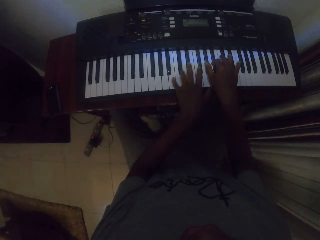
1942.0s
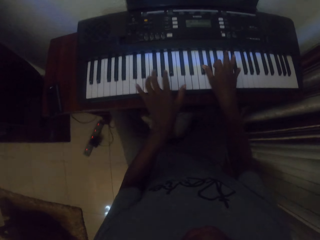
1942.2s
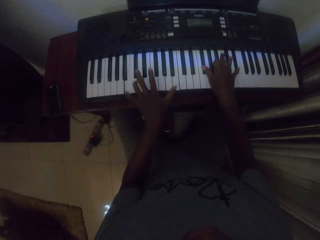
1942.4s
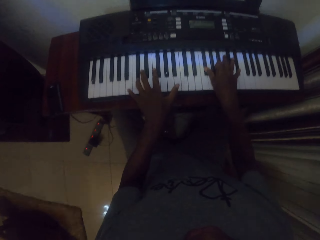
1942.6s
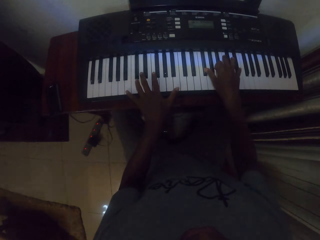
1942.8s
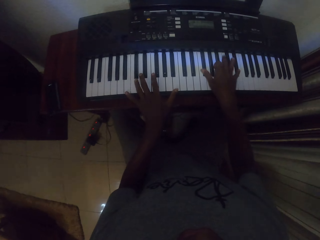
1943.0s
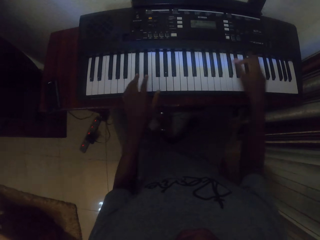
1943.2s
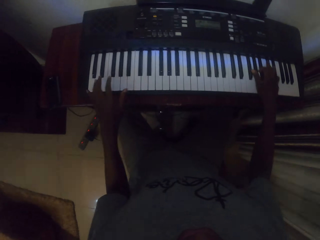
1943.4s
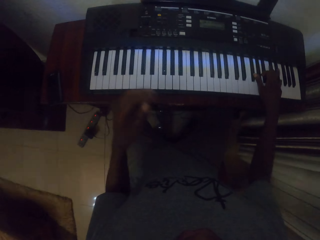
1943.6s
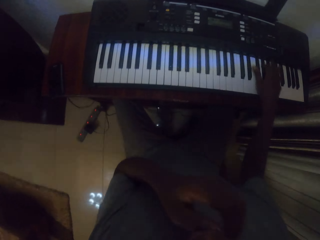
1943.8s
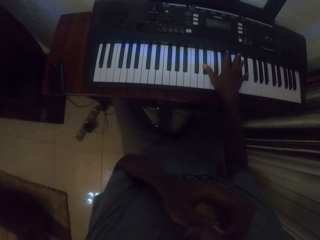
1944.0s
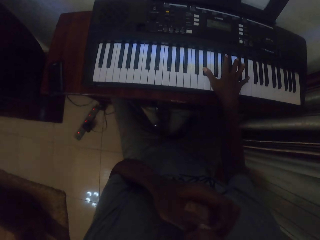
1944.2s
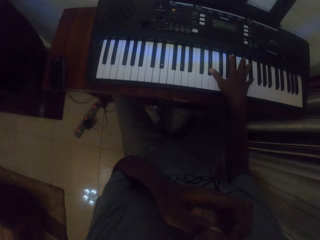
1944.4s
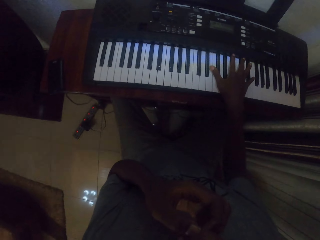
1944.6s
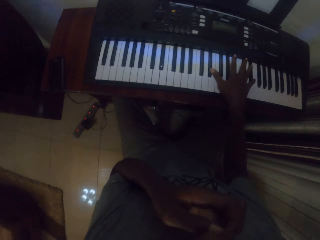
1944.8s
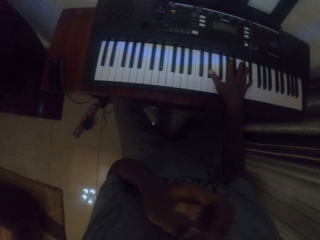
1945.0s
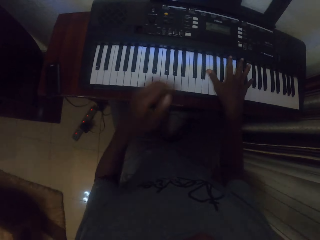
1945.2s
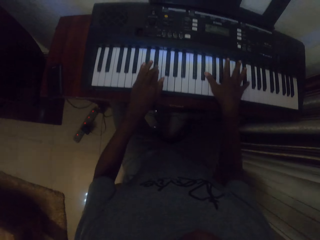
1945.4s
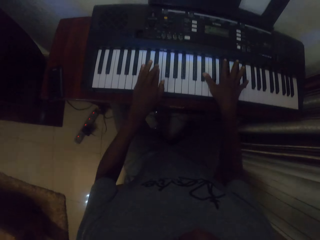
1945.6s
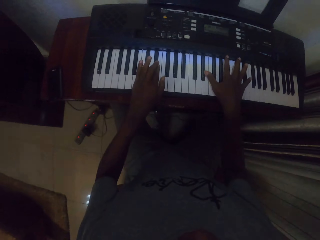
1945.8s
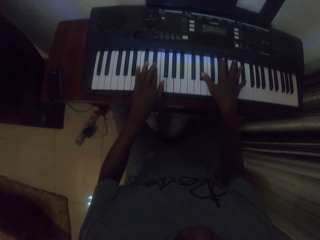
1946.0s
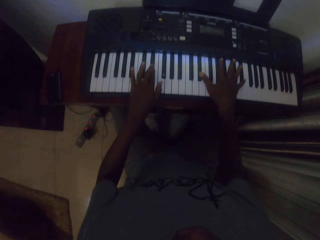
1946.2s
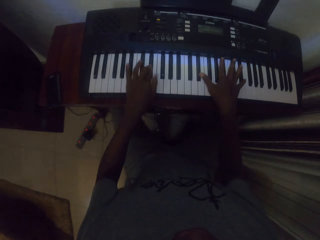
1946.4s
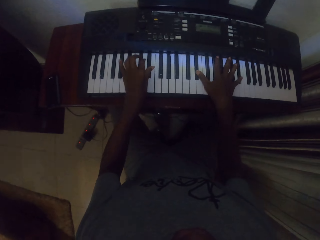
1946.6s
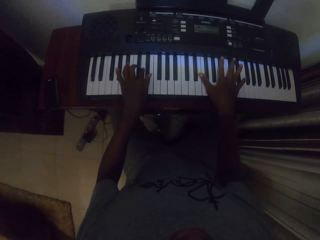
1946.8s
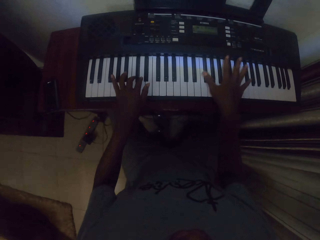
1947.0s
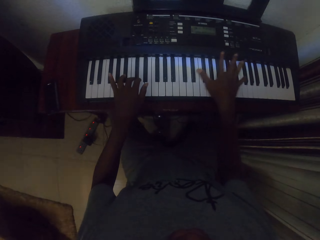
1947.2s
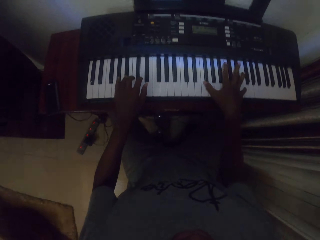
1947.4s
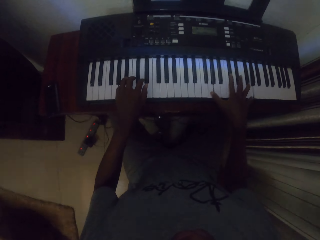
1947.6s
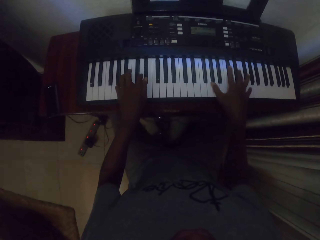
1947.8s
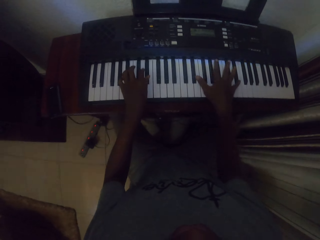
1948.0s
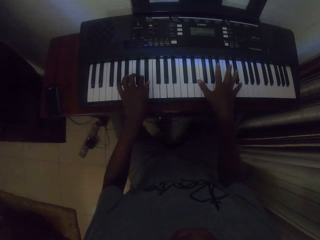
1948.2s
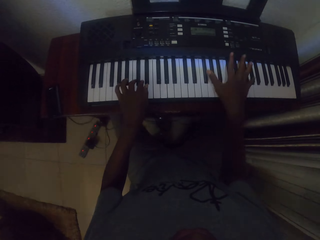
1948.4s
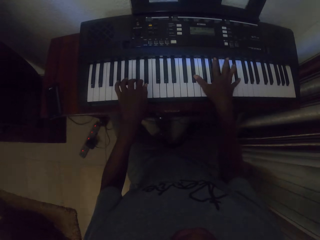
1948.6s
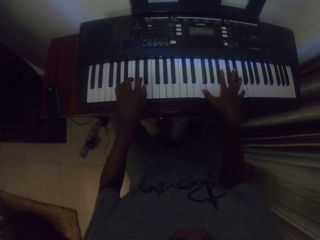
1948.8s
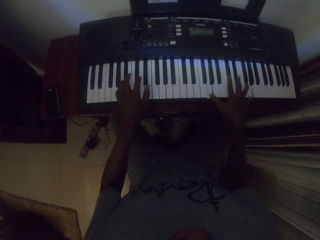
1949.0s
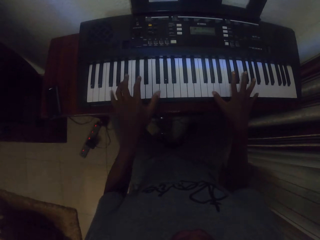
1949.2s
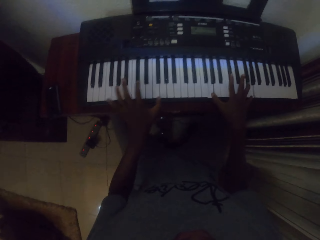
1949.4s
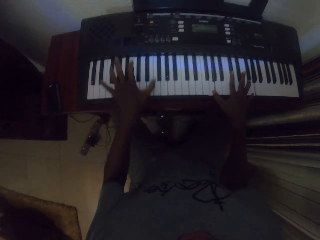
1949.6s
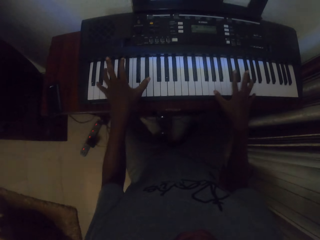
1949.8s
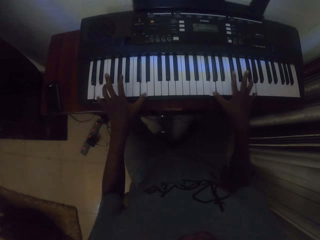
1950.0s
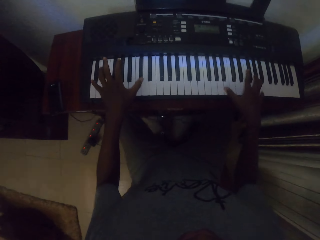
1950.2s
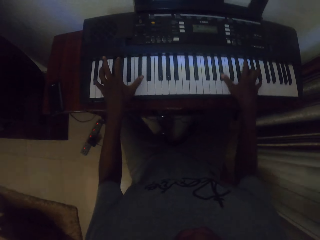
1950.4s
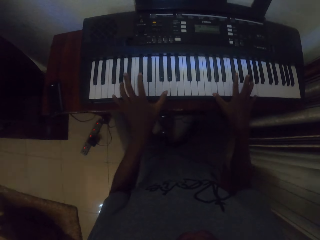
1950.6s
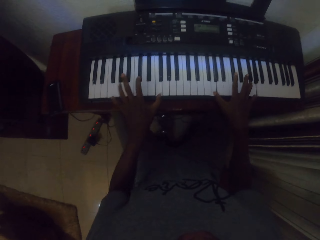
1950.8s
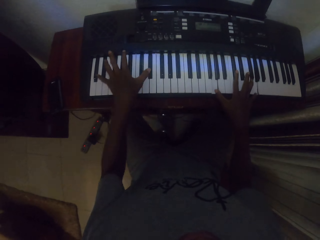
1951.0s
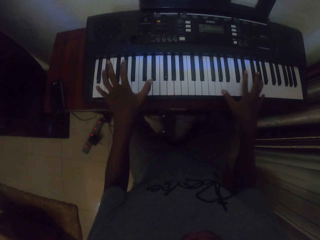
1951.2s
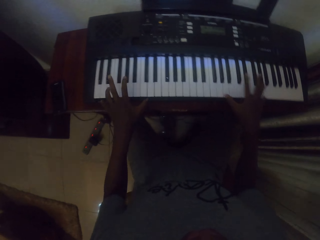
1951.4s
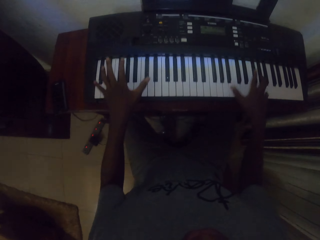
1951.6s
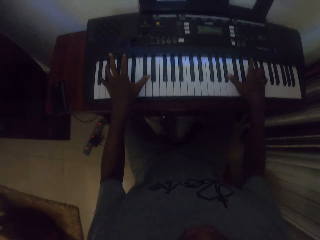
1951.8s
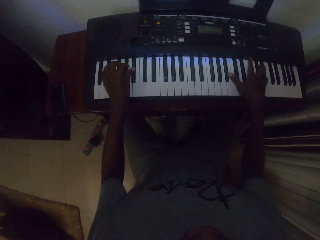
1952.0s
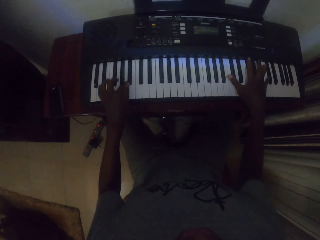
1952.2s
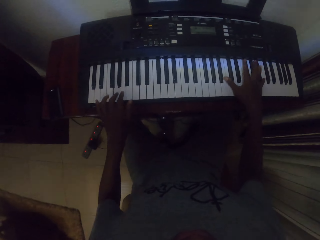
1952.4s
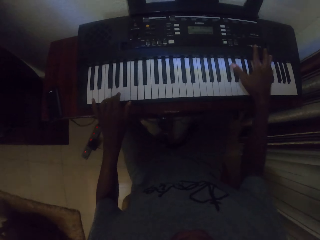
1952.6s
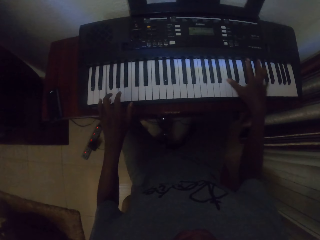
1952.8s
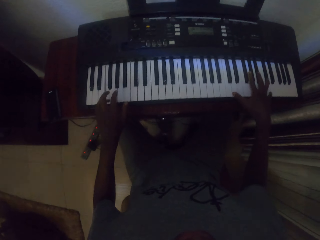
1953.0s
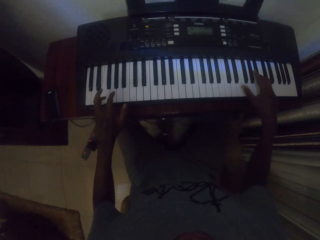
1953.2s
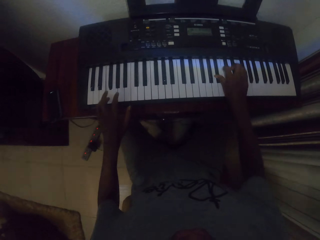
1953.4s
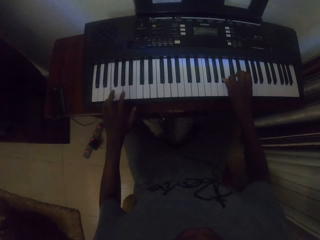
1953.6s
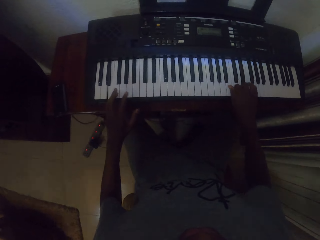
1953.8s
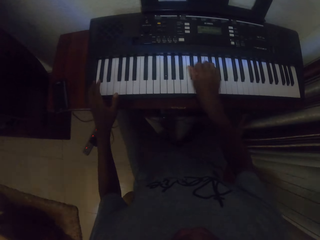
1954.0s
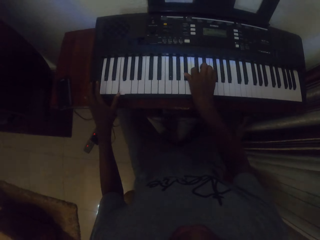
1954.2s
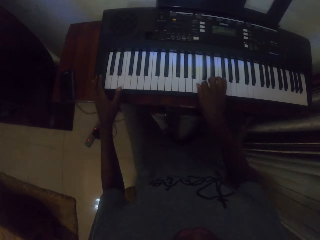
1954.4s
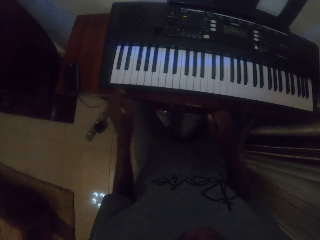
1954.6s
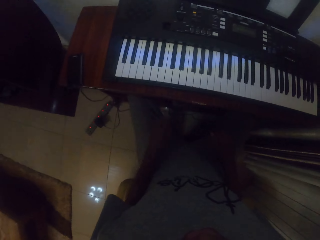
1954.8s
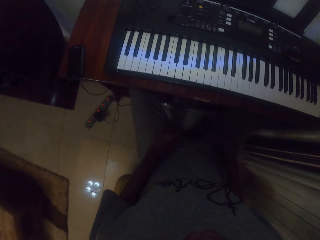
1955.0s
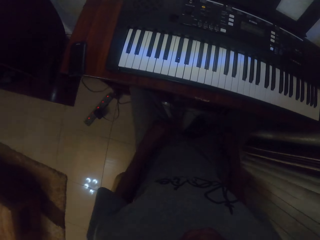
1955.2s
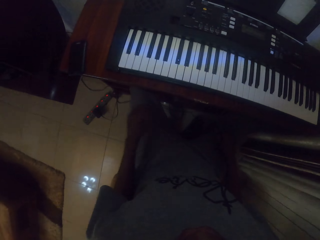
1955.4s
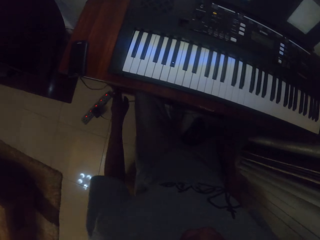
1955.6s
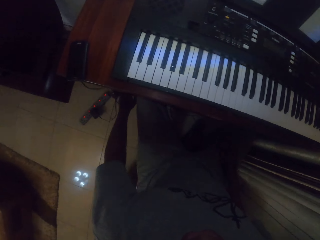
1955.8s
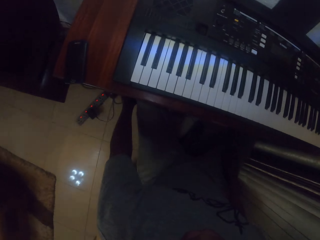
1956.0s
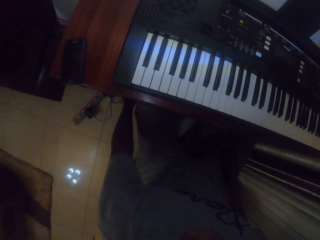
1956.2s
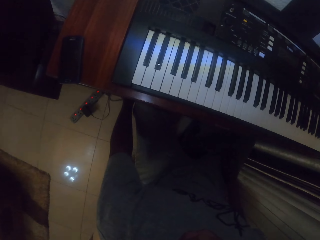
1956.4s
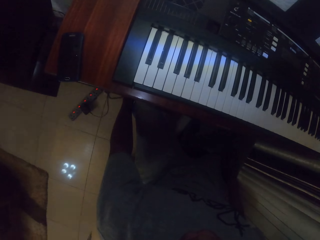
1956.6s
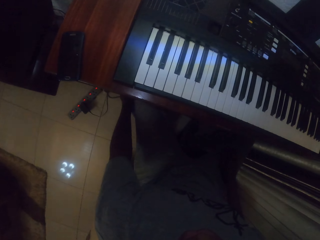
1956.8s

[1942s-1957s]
The camera wearer rubs his face with his left hand. He touches something. He plays the piano with both hands. He stares at the piano. He places his hands on his lap. He touches something.
